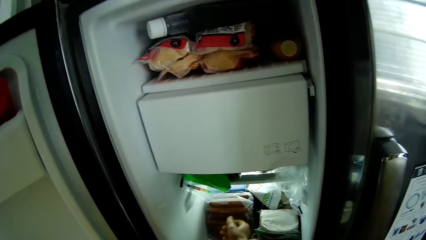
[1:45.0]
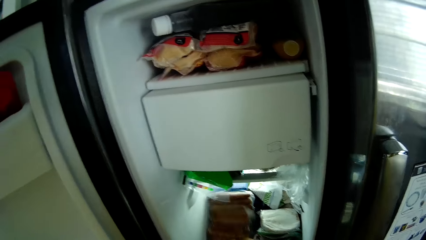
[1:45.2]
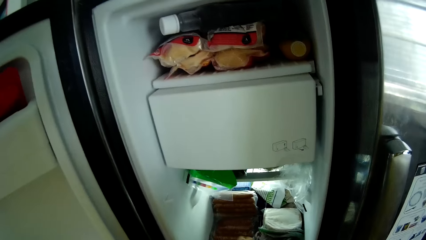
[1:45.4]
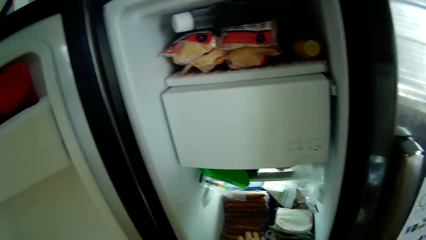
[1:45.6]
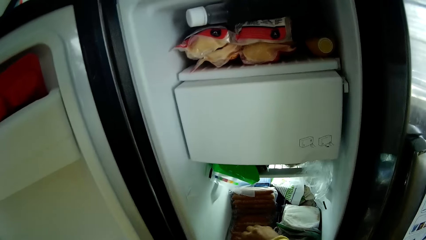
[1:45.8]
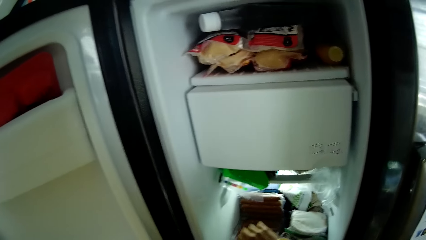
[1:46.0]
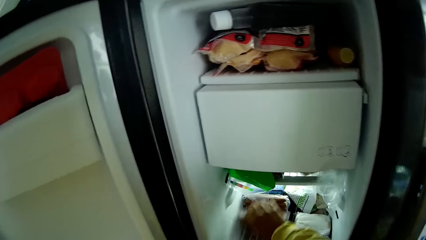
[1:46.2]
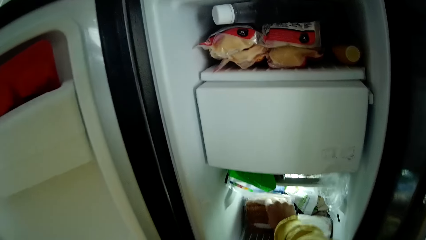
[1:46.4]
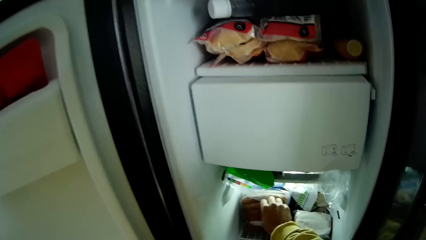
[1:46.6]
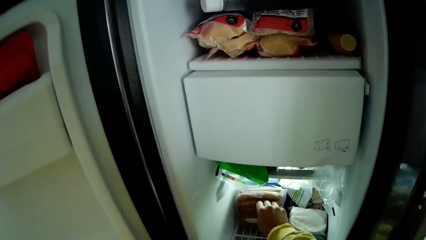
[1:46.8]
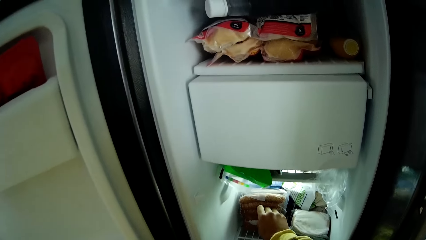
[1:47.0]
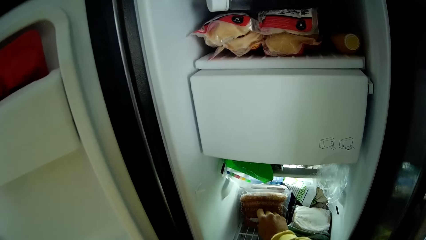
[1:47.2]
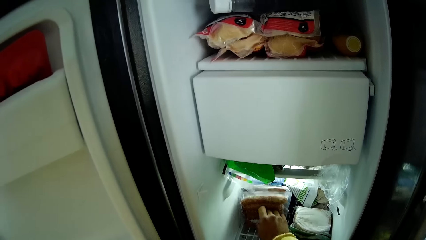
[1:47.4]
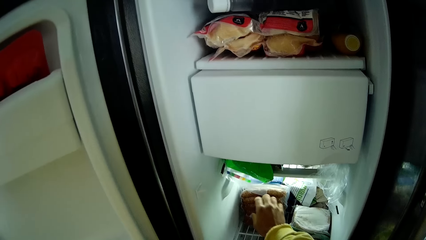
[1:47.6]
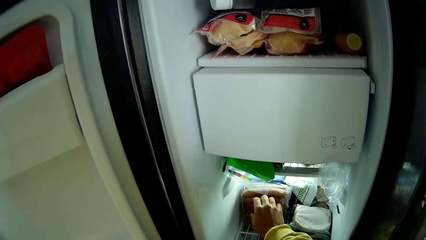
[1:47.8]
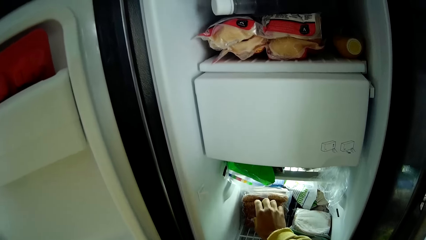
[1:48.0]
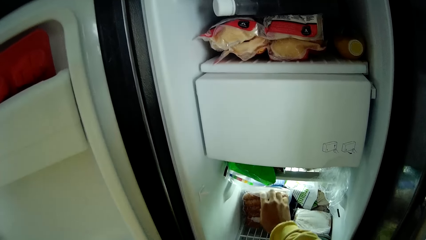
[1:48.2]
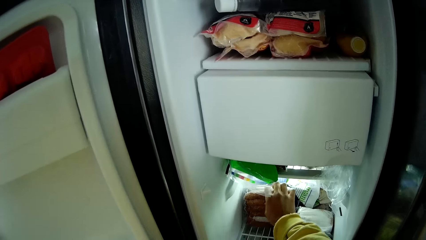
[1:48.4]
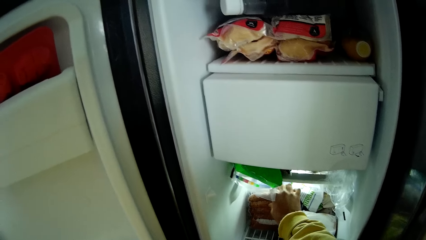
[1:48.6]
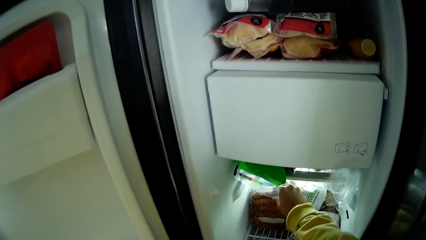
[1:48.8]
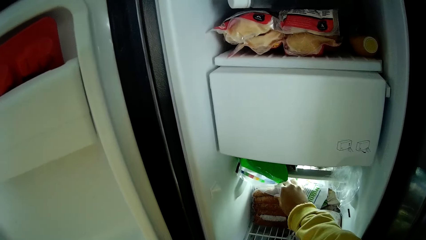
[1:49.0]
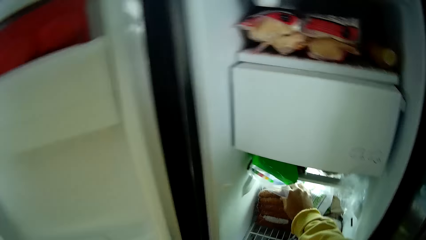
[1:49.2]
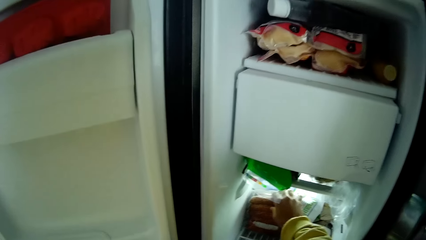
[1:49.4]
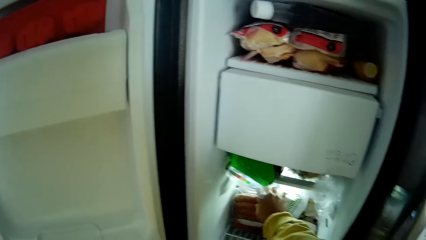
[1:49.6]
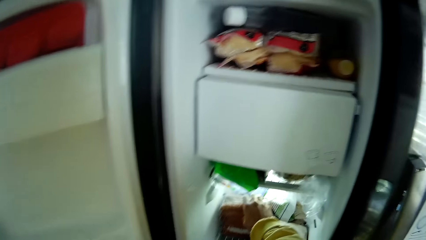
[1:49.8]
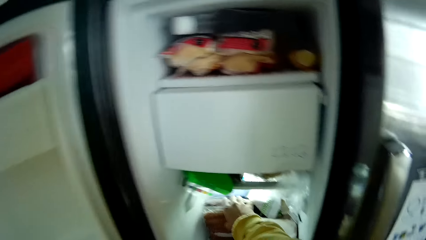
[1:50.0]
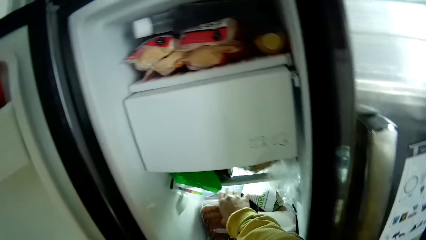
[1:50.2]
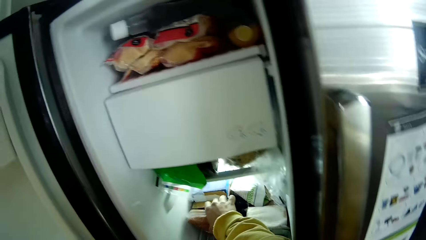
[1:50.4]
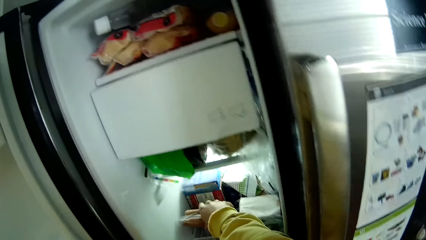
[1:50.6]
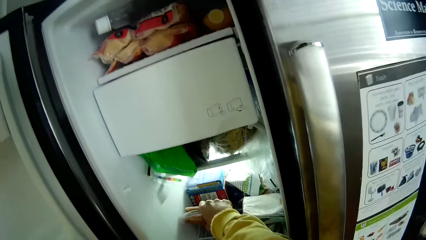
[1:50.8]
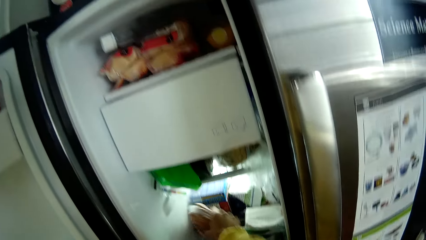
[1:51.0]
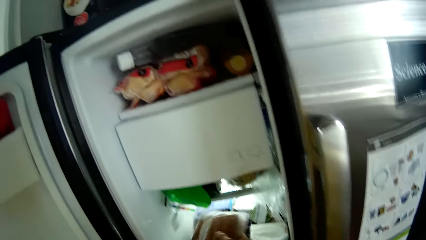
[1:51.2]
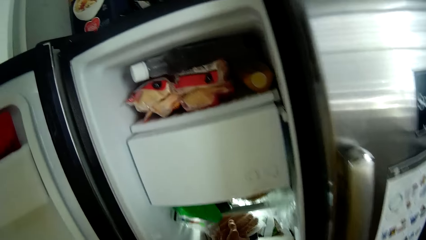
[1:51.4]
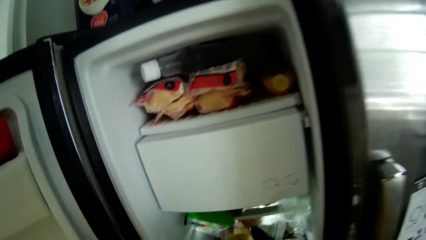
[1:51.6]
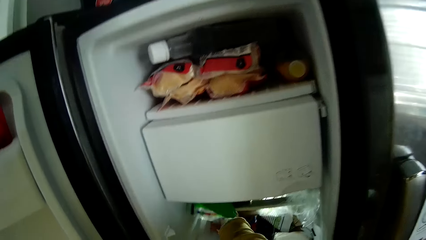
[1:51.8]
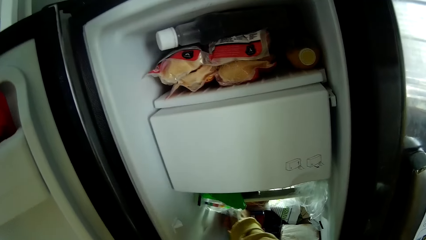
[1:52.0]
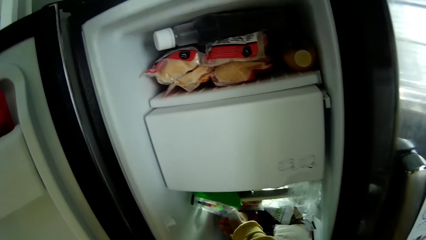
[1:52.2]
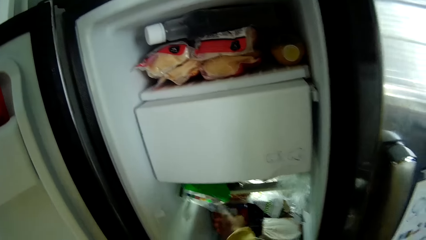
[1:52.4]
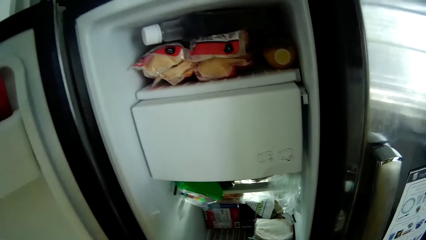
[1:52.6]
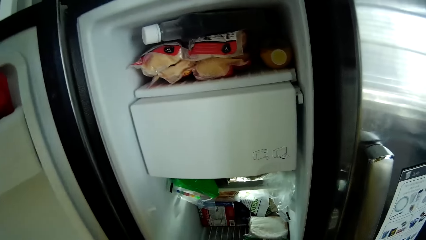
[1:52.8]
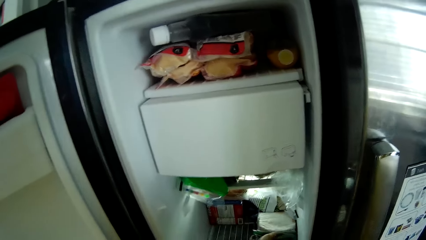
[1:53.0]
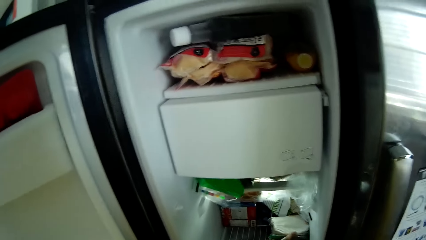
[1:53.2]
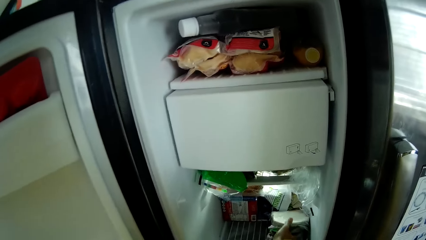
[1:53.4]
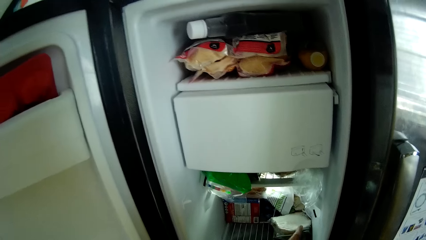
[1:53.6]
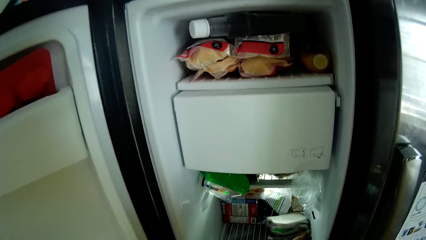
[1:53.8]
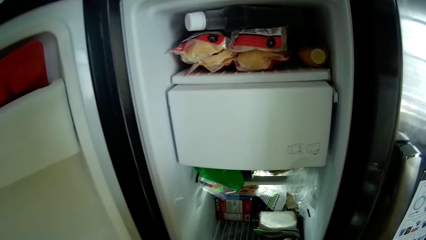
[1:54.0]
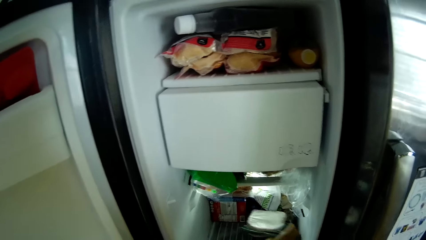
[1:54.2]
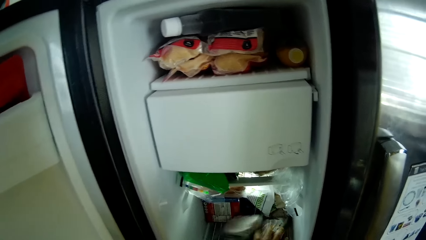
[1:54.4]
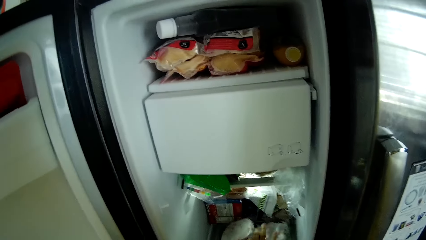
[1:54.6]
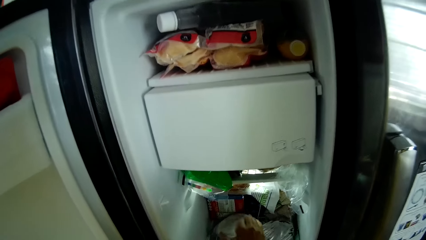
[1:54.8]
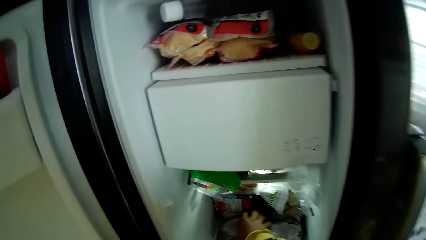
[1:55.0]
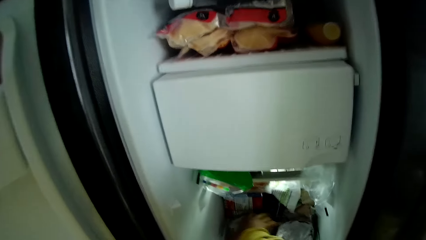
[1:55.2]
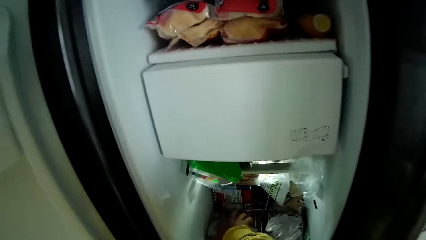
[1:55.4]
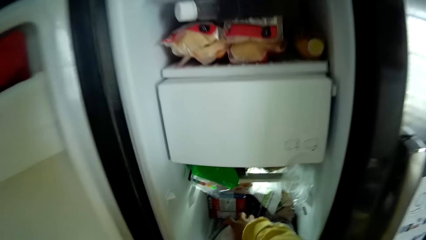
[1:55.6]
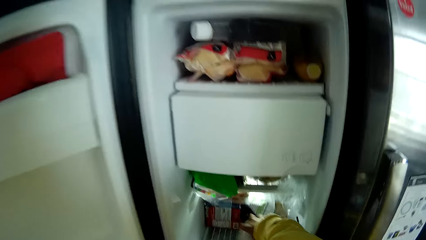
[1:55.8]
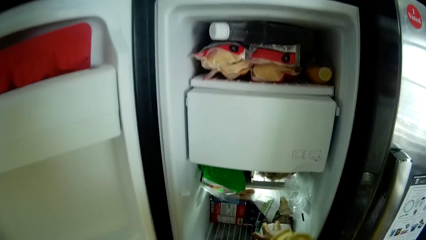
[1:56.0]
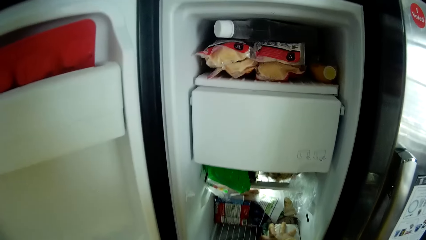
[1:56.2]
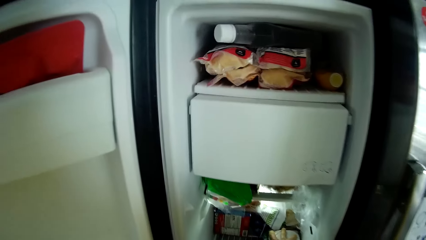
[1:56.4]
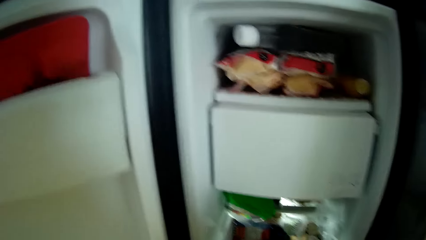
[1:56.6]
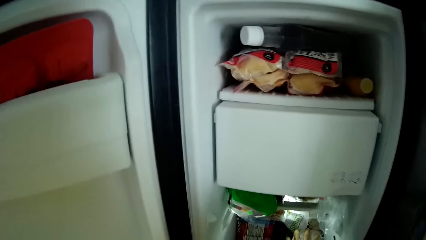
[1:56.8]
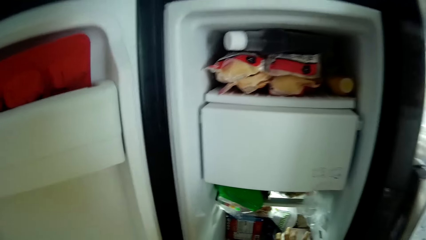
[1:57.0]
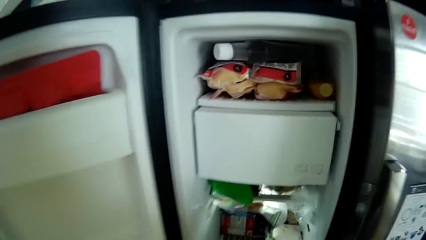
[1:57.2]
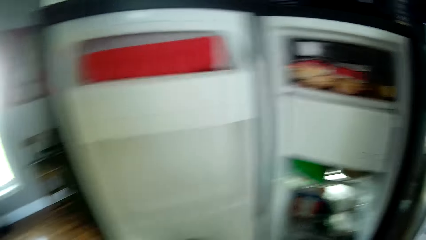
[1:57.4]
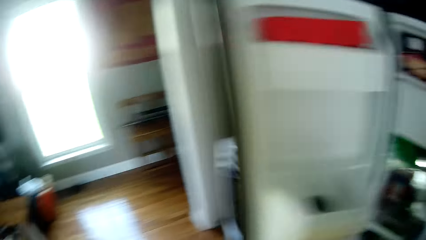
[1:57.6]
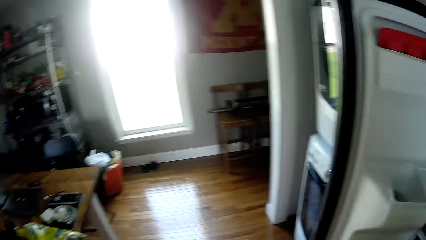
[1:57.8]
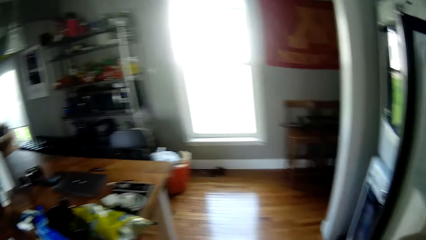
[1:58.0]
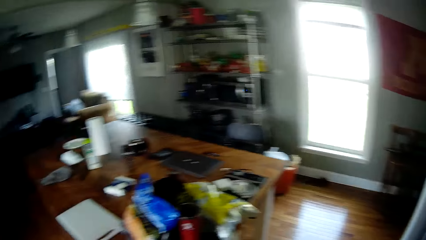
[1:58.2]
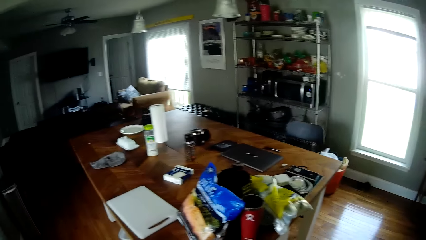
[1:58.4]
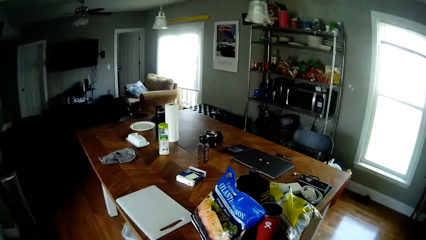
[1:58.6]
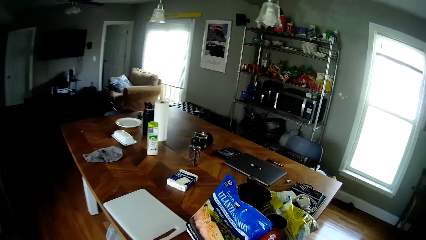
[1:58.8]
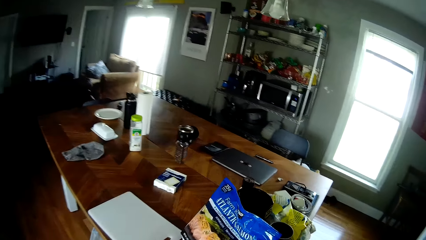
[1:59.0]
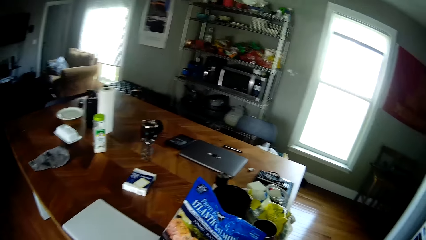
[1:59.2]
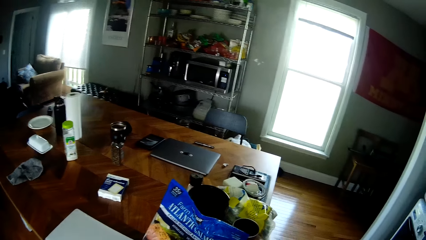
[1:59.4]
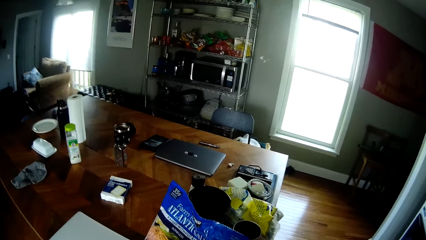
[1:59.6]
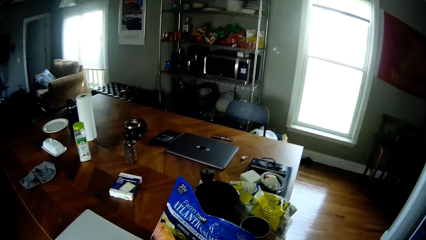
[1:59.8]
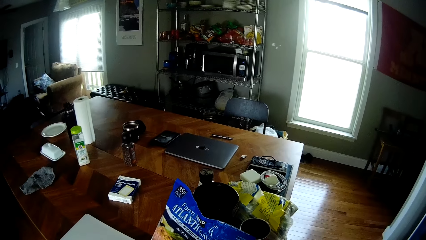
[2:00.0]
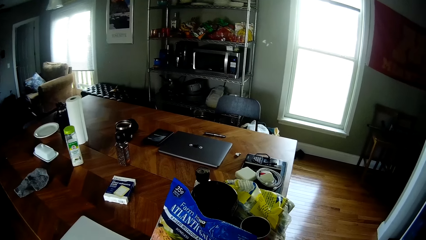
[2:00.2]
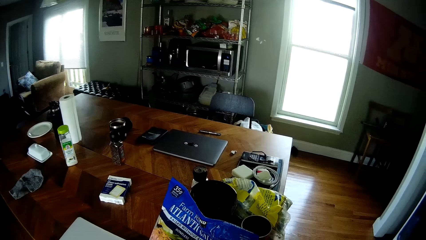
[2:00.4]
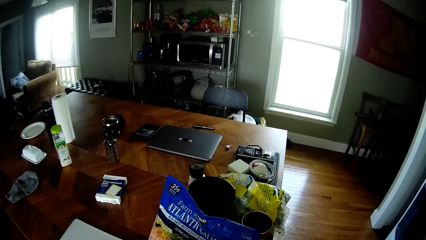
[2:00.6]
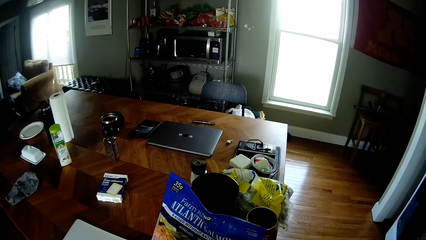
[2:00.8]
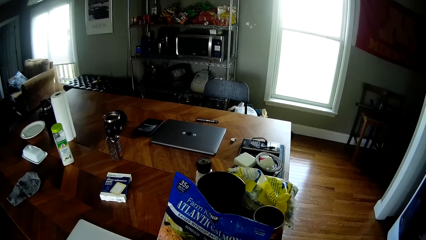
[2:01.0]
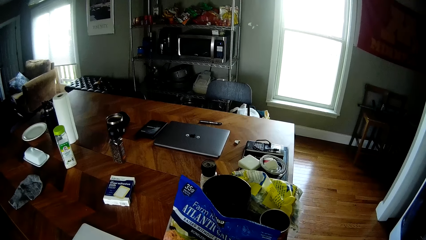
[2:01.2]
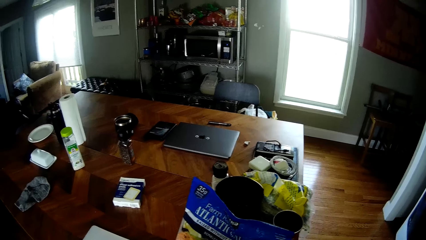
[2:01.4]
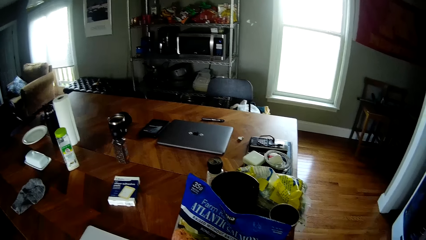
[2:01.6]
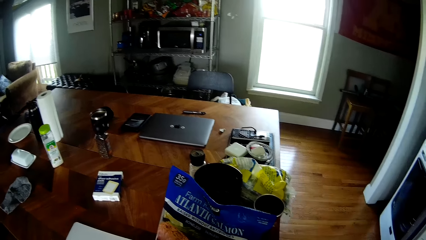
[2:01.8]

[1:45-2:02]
The camera wearer pushes something on the fridge. She picks something on the fridge, drops something inside the fridge and pushes something inside the fridge. She arranges some pancakes in the refrigerator with her right hand. She walks around. She opens a paper of bread.
